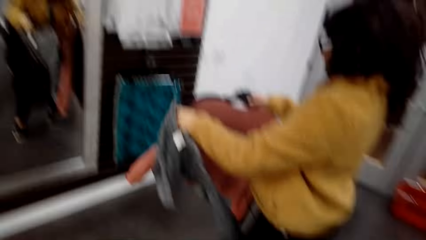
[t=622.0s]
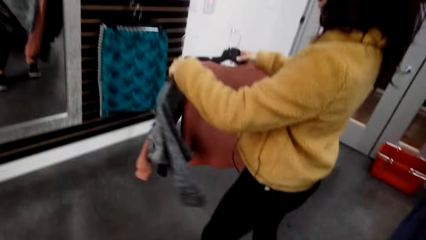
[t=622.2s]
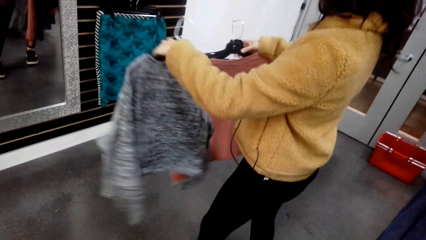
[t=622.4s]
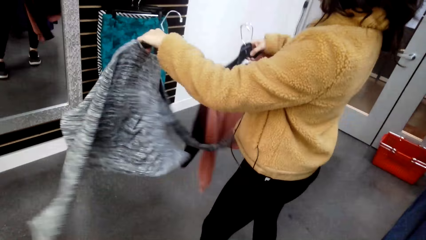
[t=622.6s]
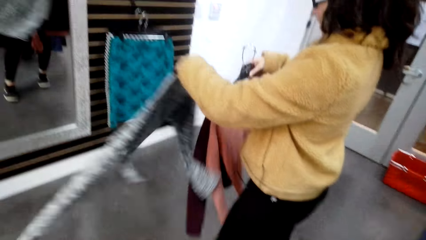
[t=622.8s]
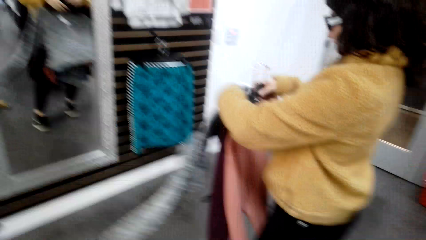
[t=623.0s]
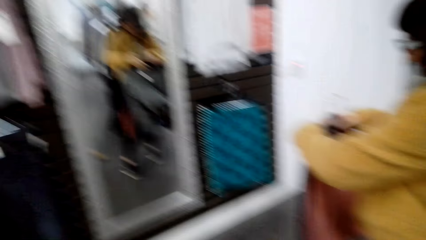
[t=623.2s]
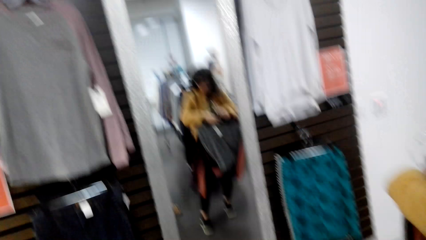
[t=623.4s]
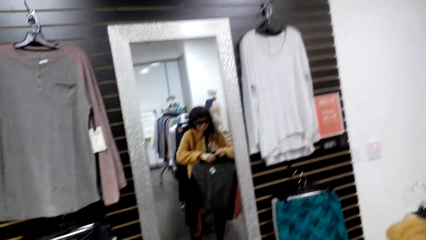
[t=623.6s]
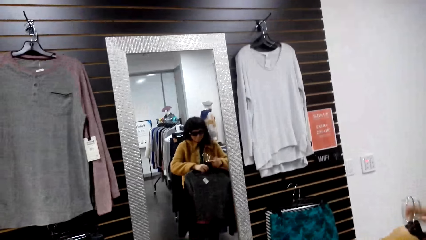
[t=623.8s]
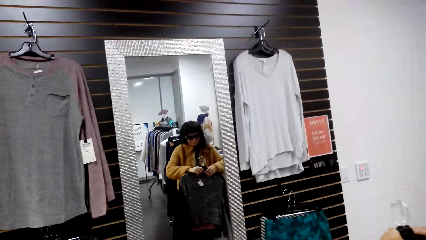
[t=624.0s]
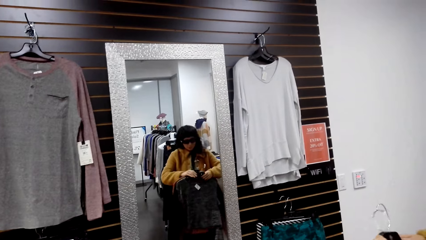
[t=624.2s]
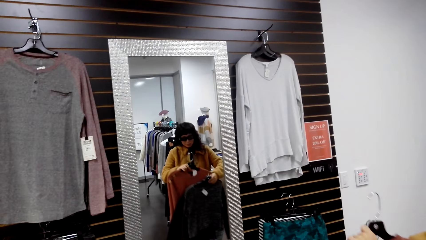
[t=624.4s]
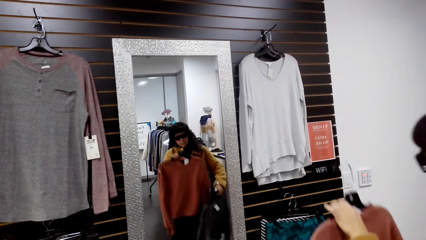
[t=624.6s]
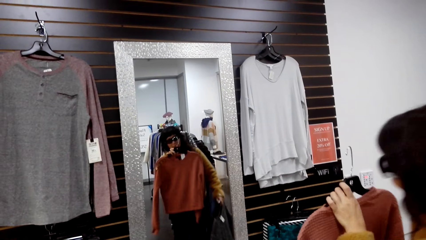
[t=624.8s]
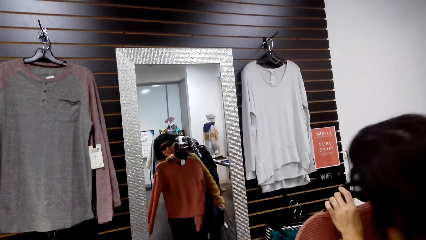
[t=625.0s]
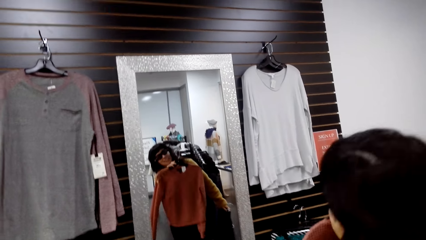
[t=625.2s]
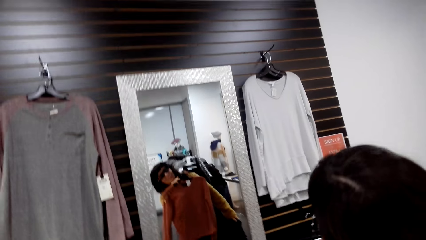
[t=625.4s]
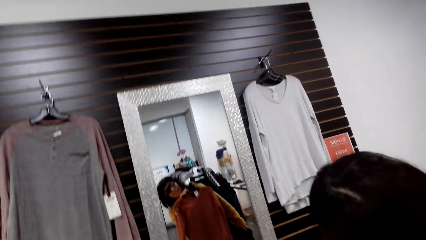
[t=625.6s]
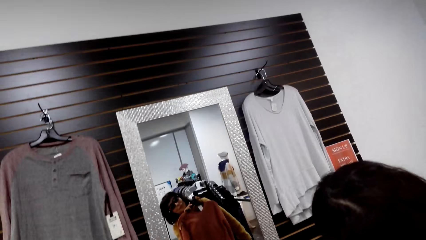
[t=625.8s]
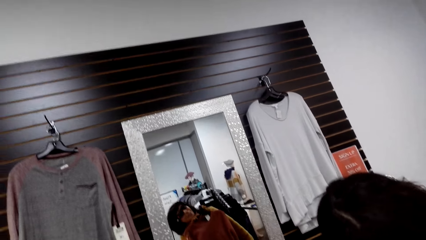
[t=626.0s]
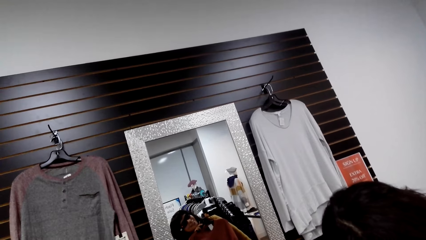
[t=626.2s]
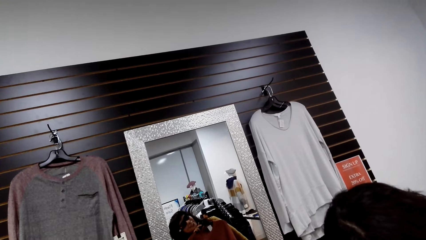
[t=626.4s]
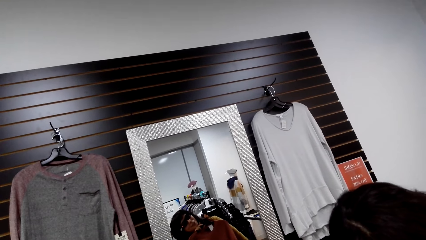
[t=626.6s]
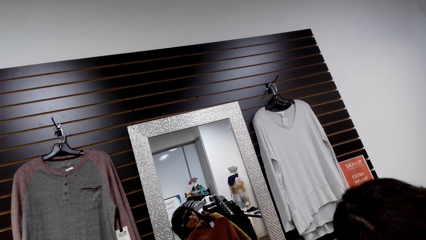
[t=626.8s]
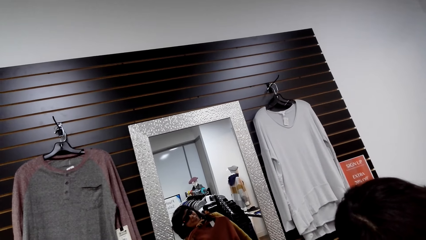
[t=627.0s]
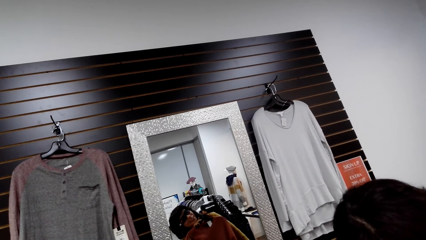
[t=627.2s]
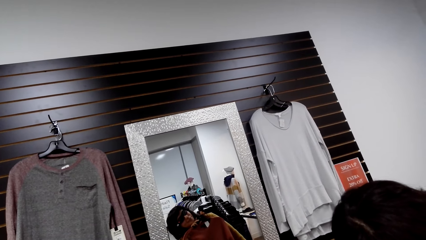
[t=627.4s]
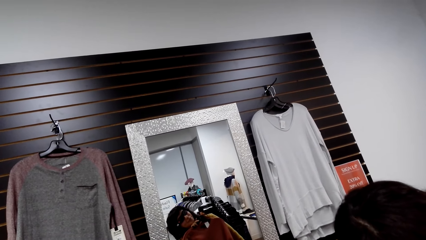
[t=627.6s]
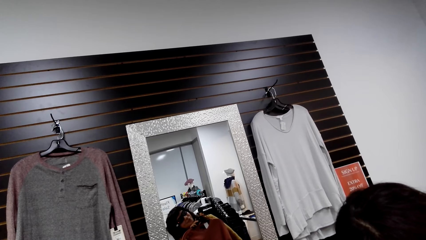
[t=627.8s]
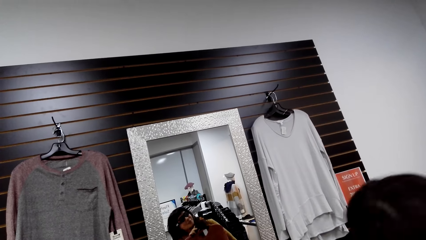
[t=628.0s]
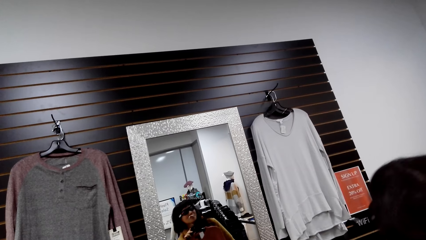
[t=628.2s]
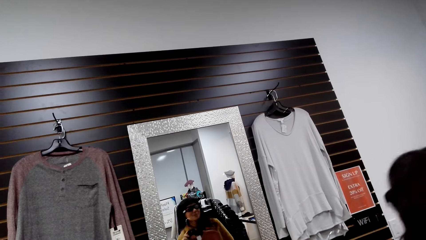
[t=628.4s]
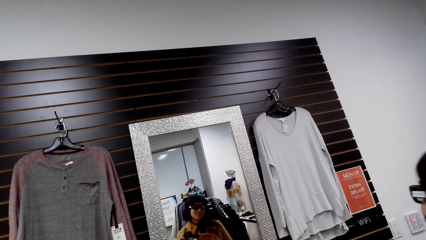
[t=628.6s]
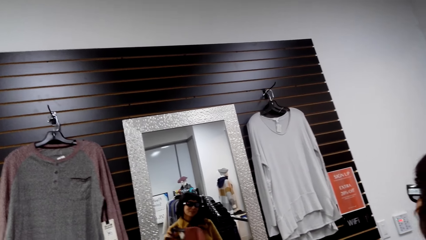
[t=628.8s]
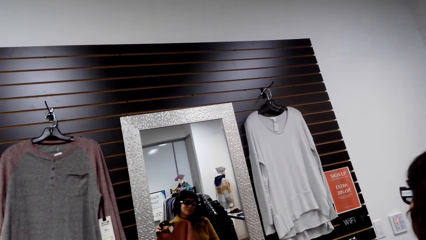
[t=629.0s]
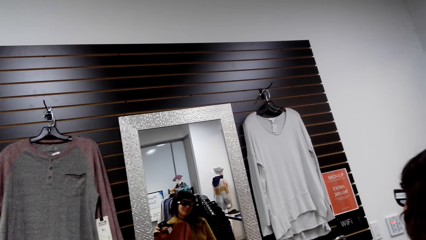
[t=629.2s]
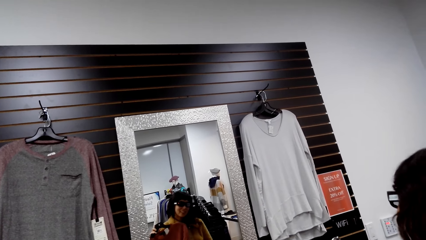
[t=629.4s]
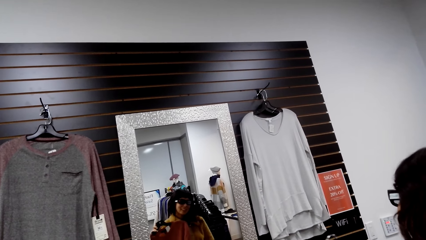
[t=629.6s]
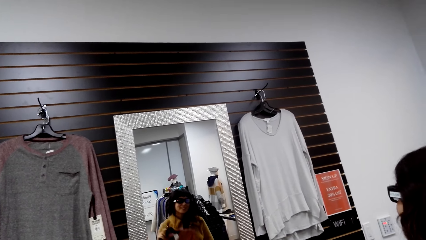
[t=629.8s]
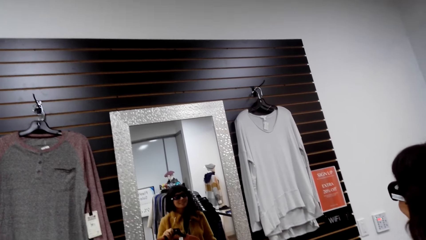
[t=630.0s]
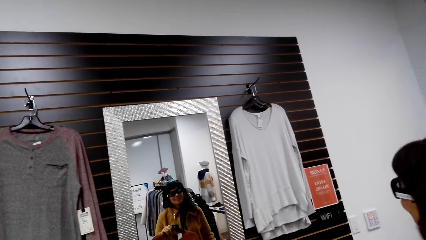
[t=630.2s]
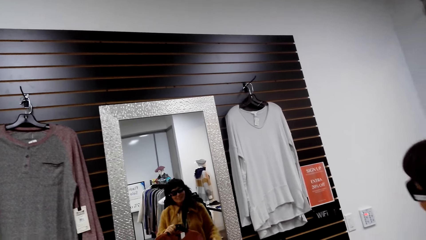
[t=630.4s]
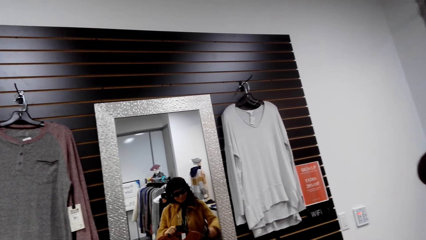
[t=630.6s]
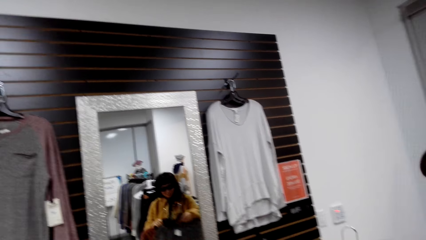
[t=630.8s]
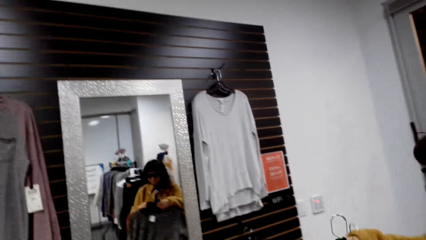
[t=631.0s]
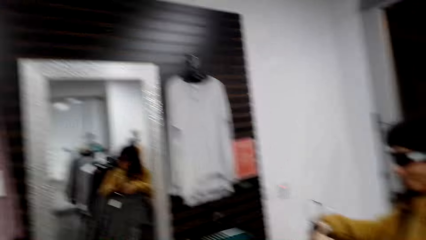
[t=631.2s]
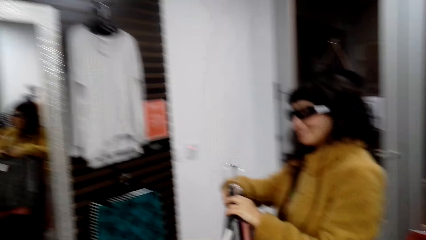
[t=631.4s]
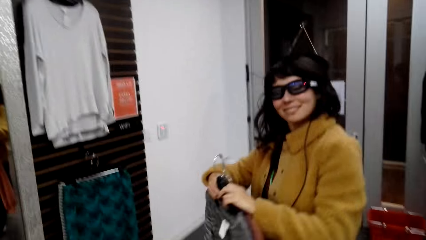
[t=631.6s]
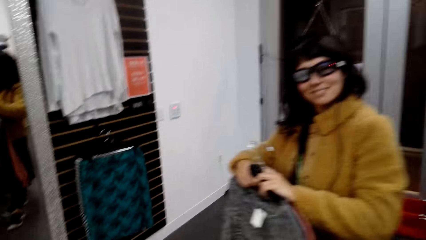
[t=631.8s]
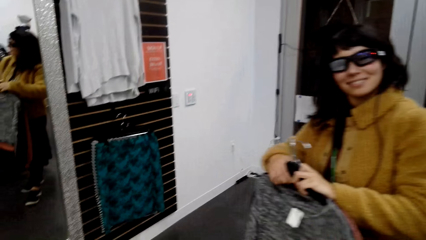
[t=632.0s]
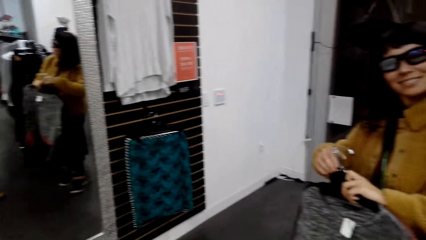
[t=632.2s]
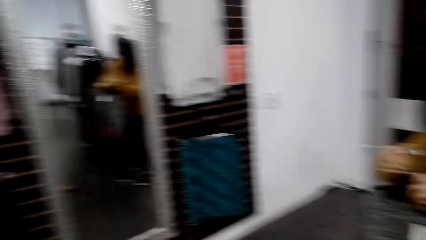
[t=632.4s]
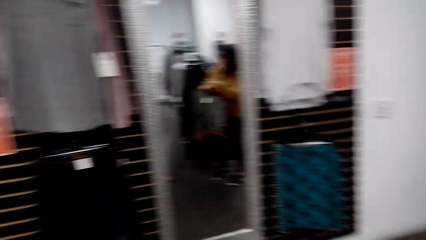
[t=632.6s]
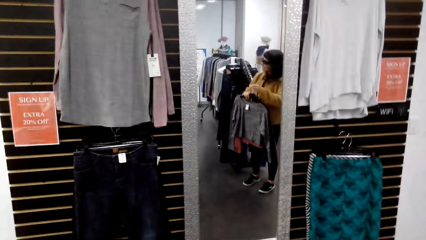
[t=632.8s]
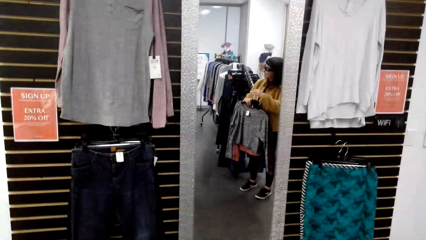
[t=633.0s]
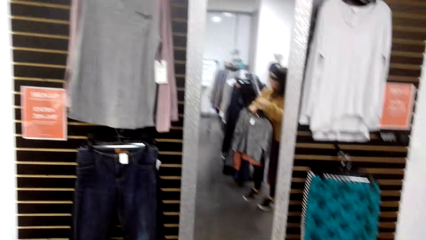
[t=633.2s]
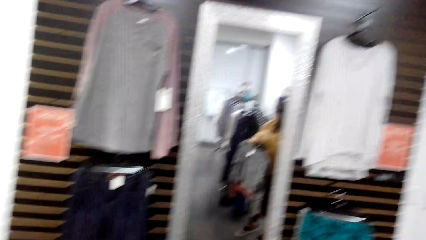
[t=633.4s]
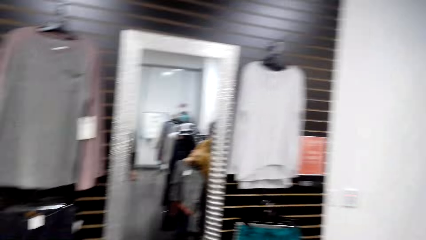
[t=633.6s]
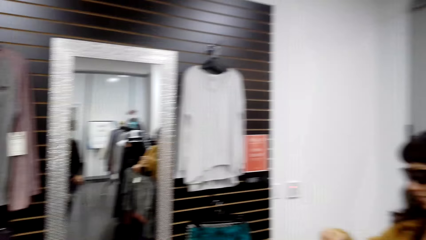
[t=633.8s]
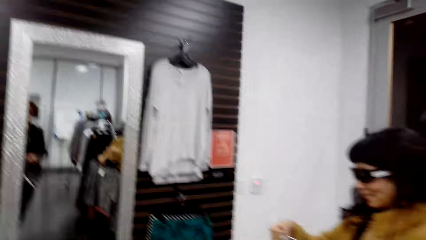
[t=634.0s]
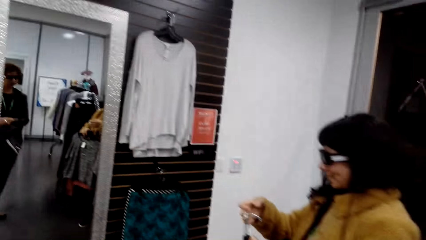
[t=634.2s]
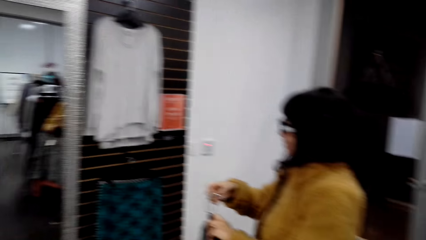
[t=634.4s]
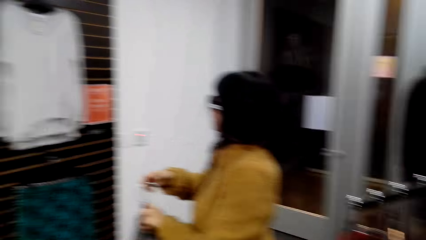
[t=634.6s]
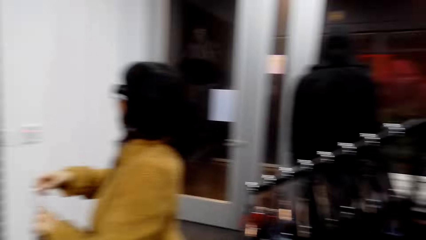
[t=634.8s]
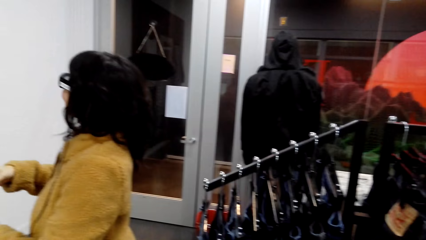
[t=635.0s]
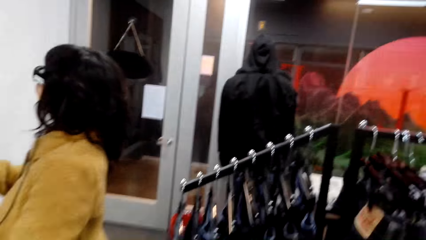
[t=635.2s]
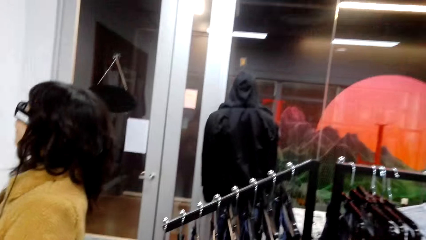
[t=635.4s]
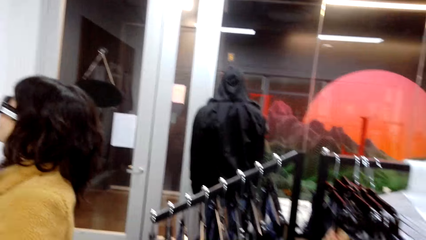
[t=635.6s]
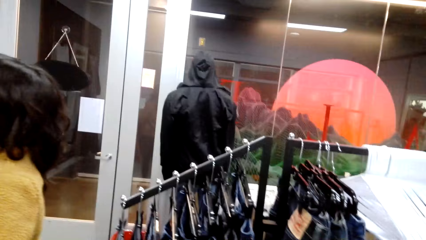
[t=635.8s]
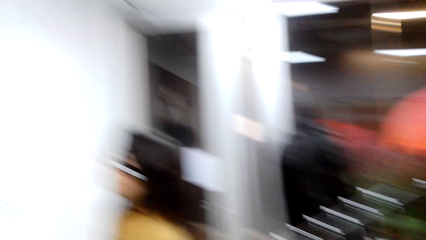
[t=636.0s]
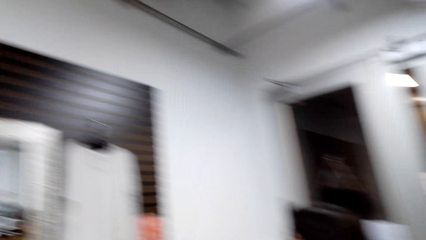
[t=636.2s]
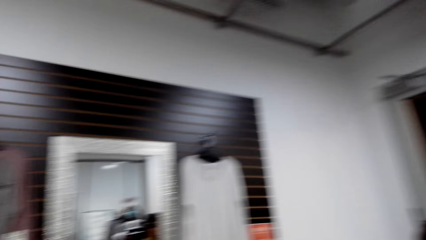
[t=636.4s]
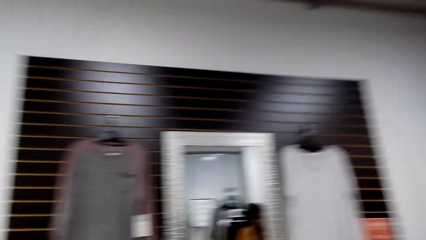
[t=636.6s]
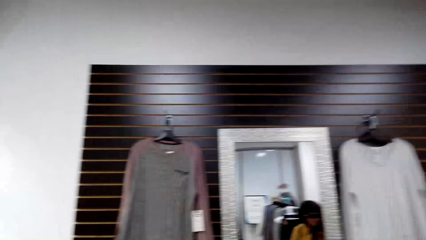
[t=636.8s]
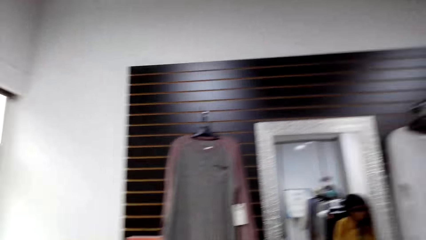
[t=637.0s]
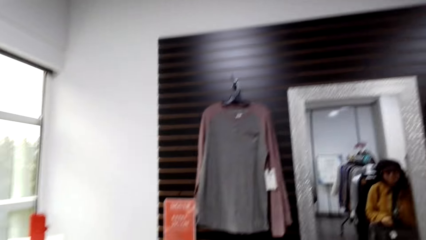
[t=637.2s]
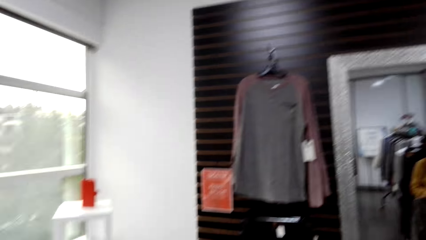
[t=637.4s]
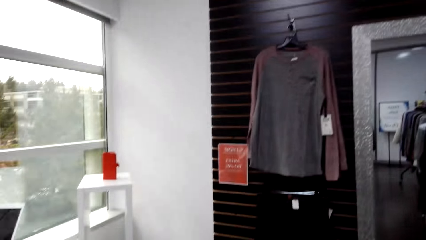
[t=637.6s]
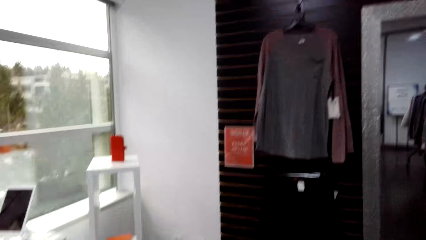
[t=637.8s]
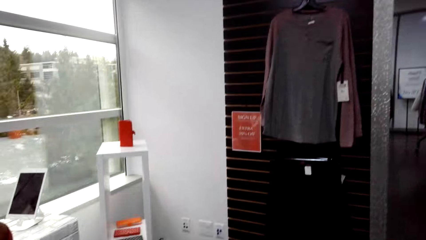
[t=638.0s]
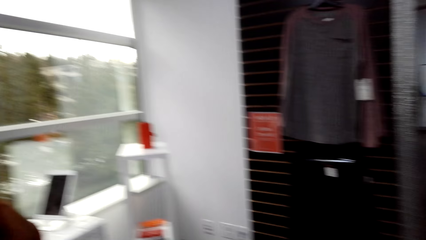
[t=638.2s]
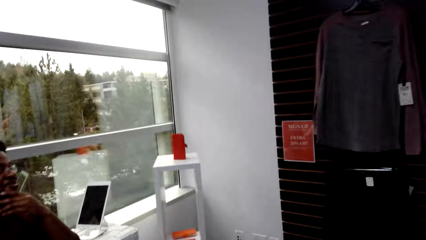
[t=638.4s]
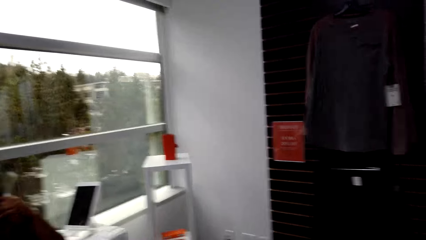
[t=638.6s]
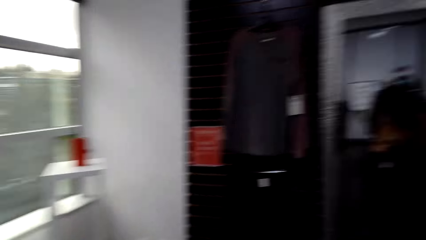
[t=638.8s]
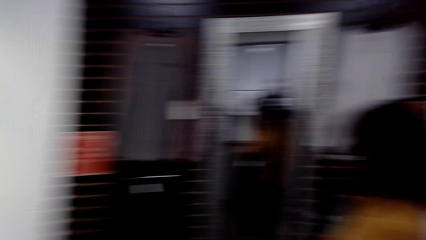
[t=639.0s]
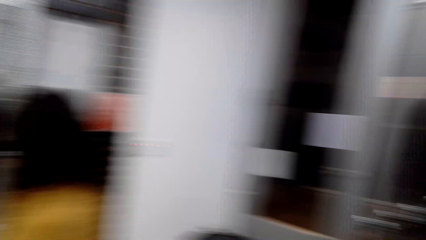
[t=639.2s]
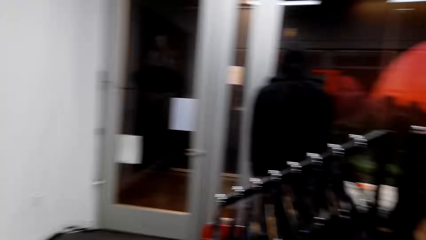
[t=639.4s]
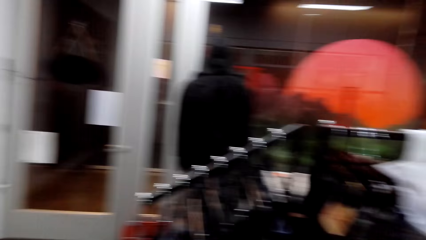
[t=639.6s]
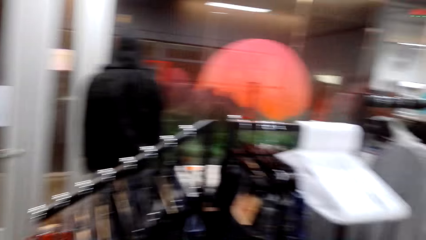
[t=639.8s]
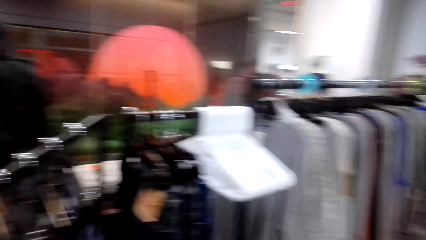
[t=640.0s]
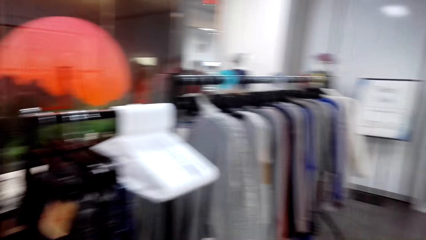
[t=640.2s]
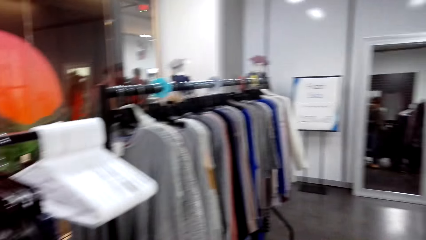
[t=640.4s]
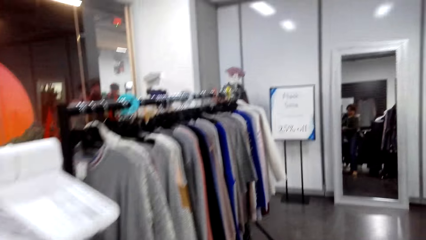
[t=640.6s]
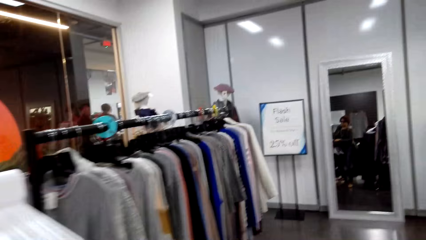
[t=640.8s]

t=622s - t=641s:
A woman exchanges the clothes. The woman checks herself in the mirror. The woman places the clothes in front of her. The camera wearer and the woman move round the room.
